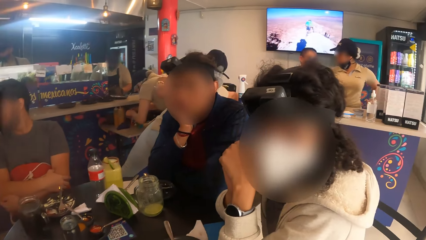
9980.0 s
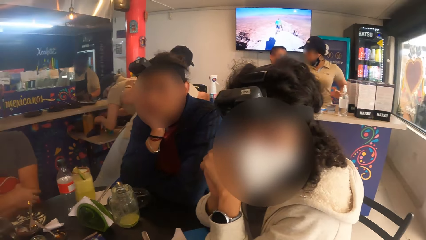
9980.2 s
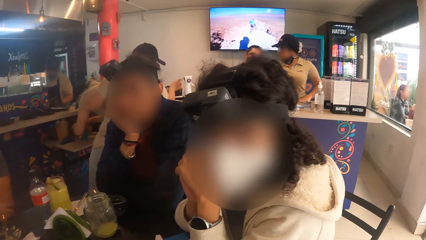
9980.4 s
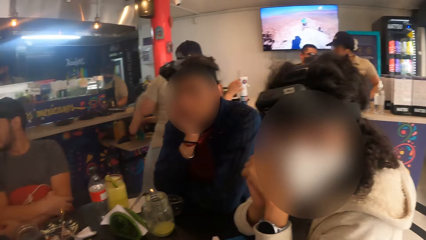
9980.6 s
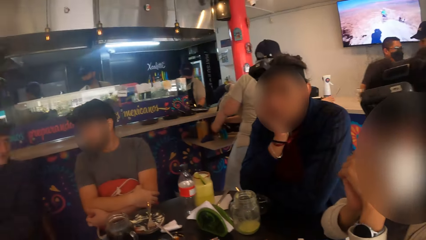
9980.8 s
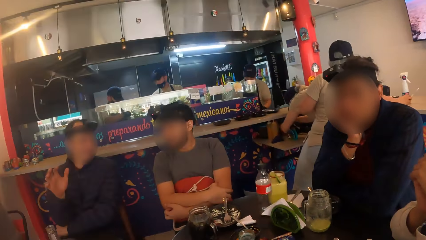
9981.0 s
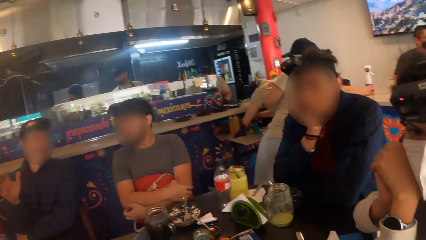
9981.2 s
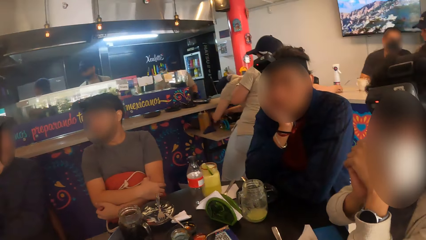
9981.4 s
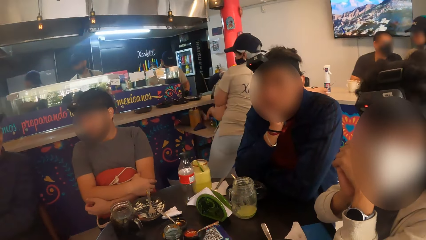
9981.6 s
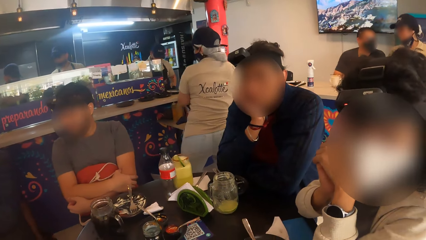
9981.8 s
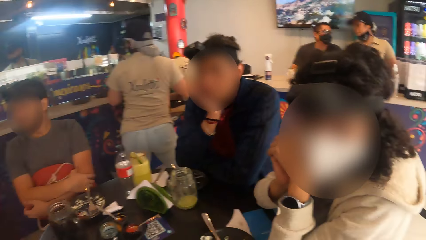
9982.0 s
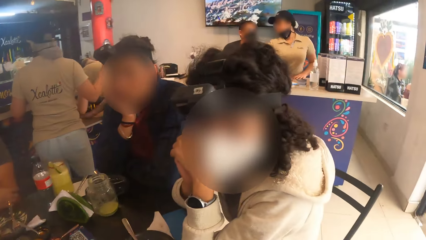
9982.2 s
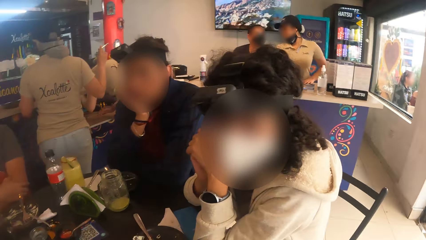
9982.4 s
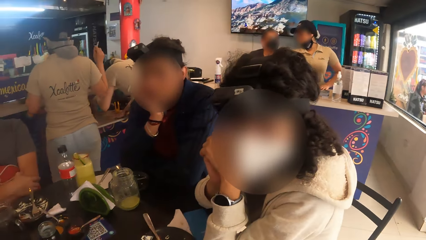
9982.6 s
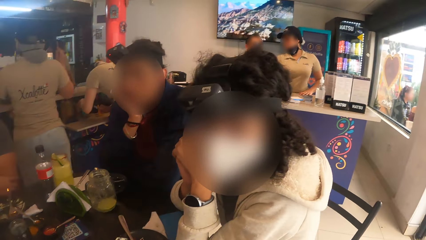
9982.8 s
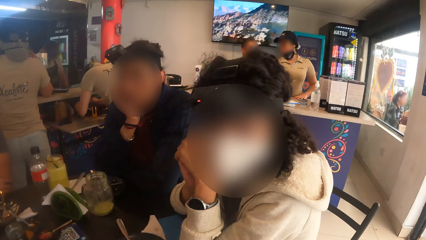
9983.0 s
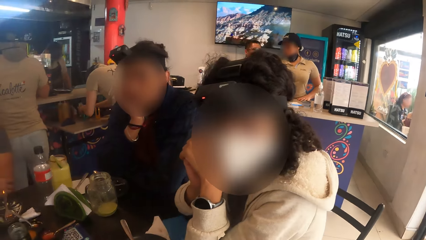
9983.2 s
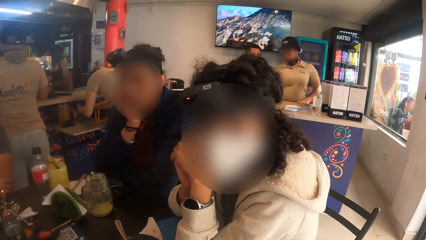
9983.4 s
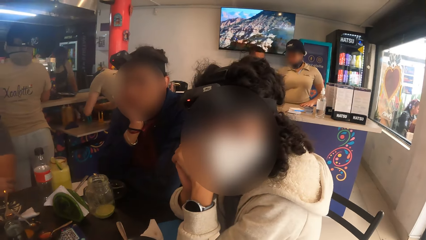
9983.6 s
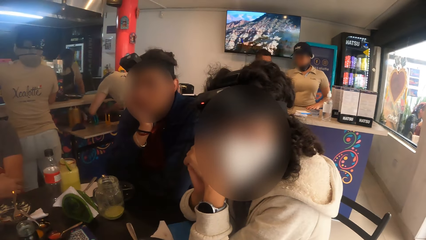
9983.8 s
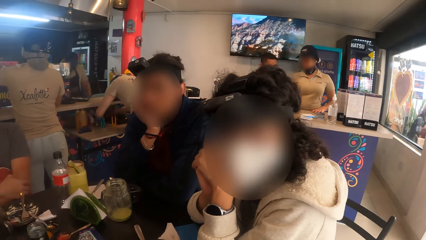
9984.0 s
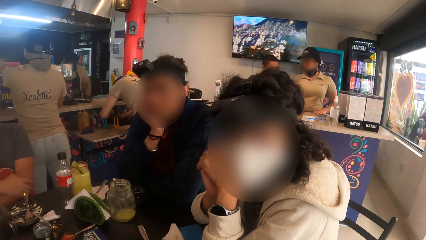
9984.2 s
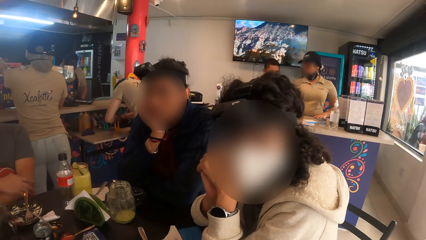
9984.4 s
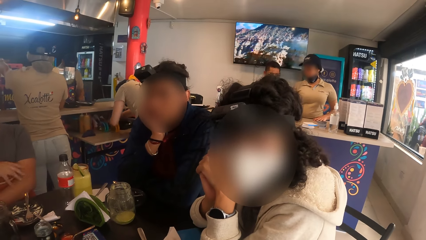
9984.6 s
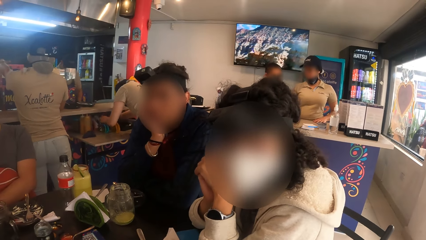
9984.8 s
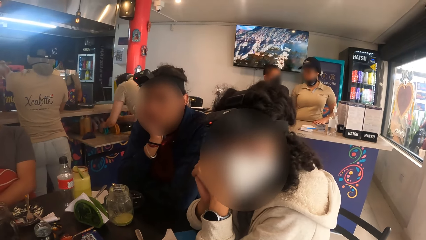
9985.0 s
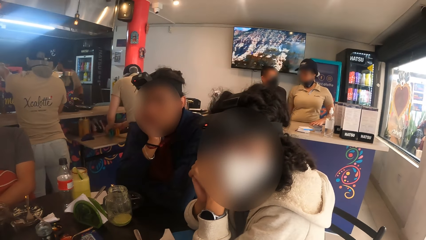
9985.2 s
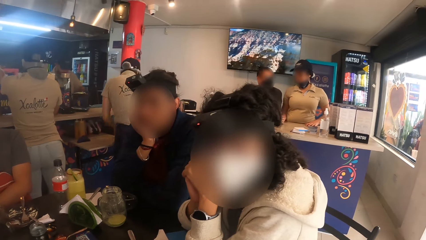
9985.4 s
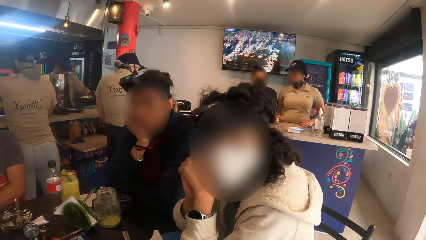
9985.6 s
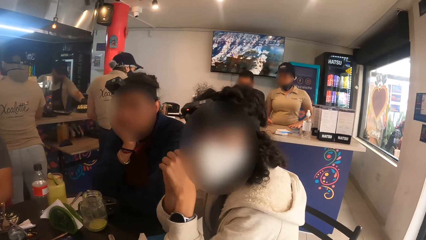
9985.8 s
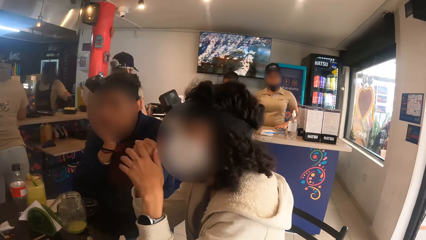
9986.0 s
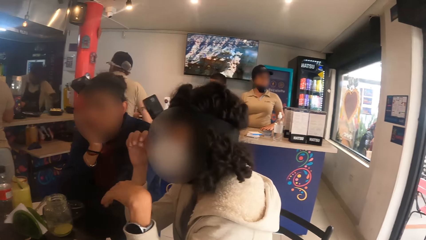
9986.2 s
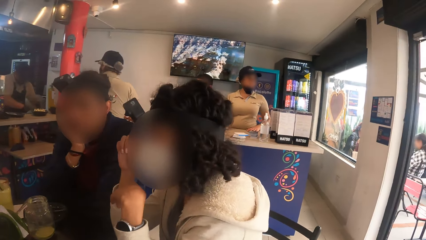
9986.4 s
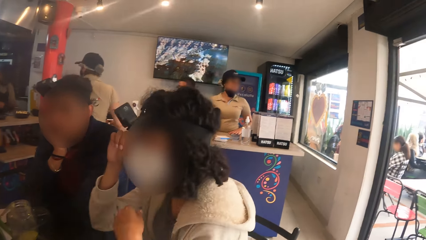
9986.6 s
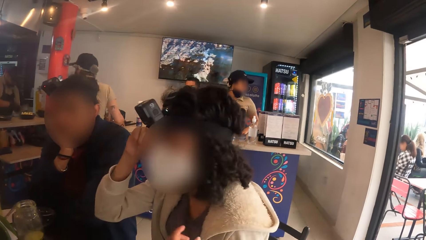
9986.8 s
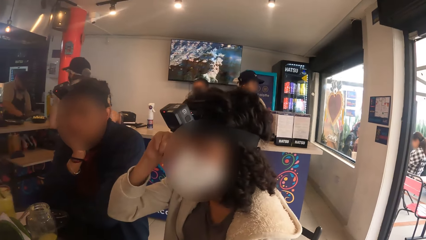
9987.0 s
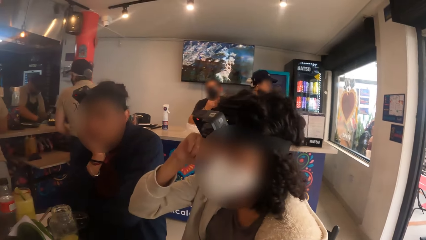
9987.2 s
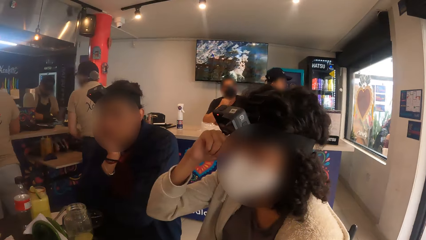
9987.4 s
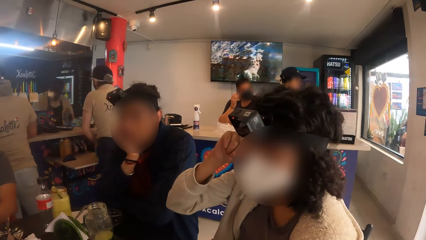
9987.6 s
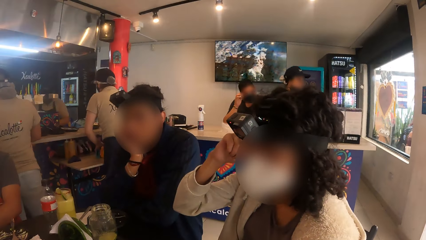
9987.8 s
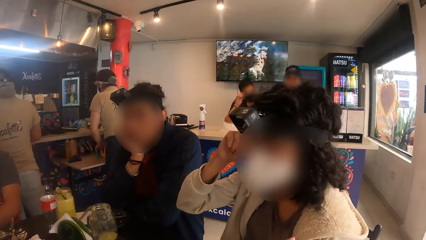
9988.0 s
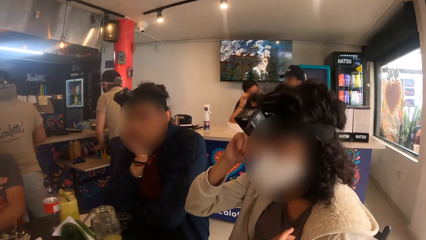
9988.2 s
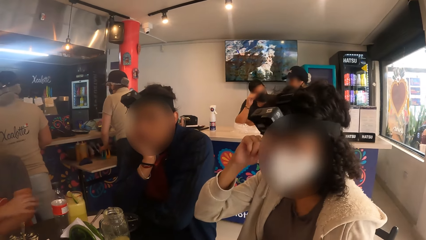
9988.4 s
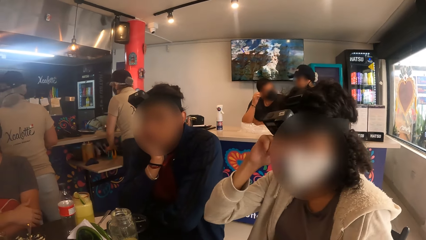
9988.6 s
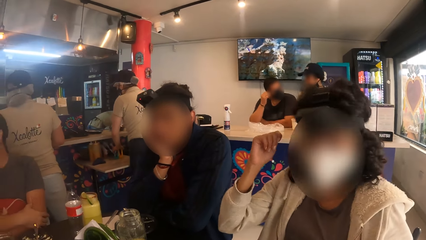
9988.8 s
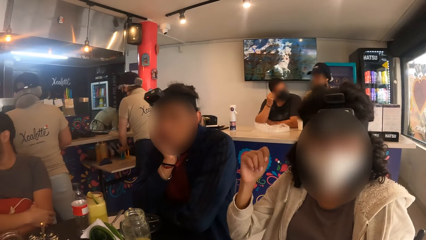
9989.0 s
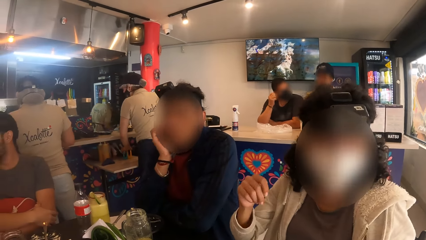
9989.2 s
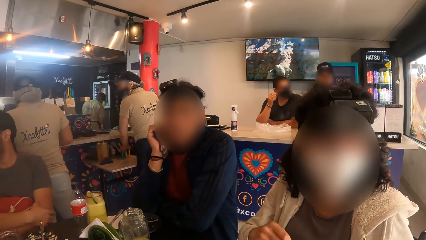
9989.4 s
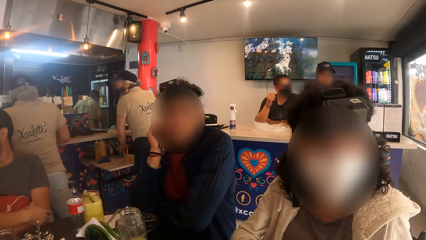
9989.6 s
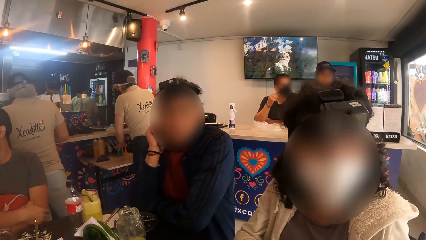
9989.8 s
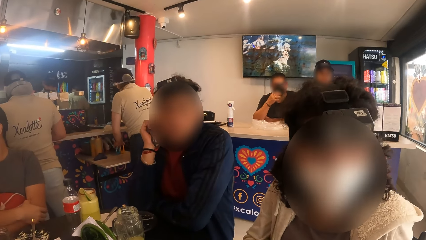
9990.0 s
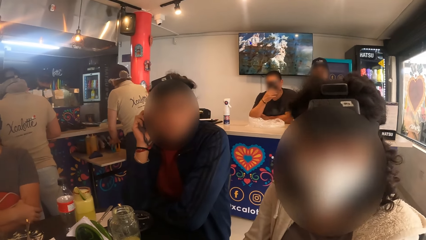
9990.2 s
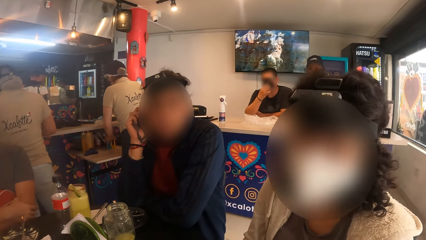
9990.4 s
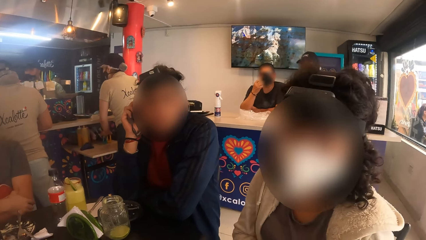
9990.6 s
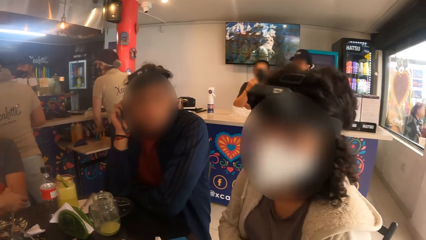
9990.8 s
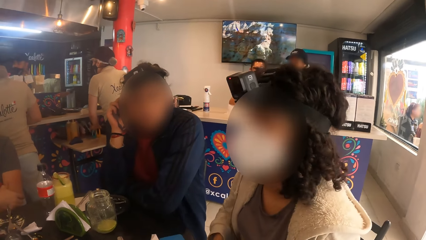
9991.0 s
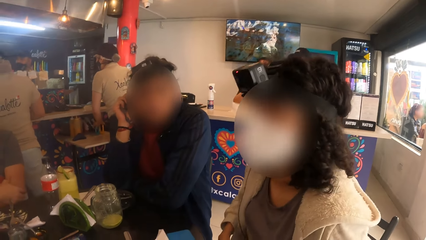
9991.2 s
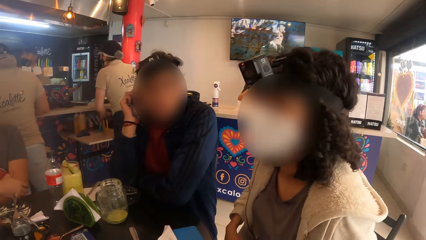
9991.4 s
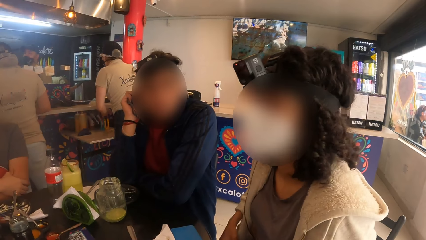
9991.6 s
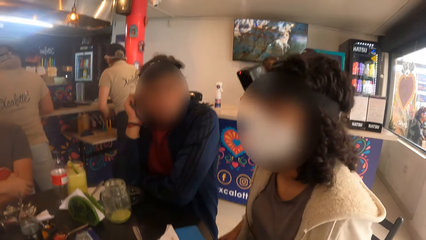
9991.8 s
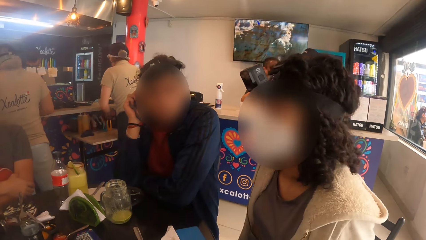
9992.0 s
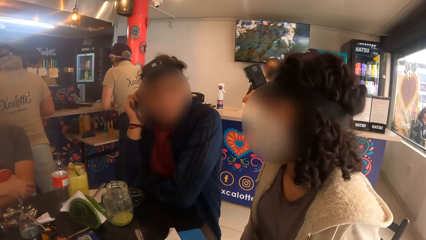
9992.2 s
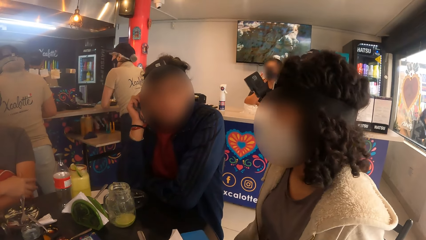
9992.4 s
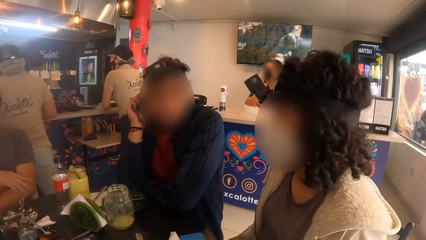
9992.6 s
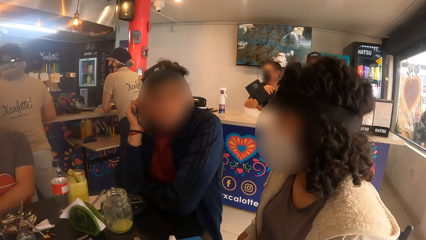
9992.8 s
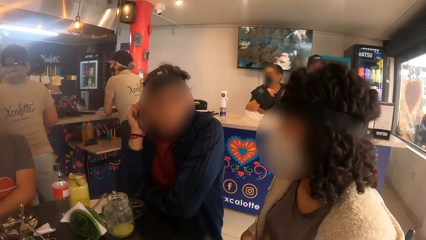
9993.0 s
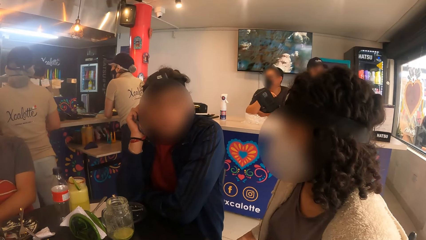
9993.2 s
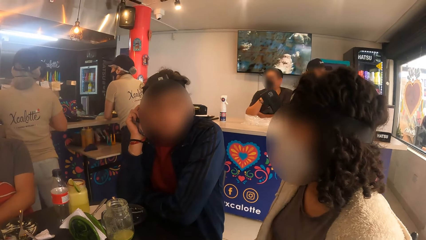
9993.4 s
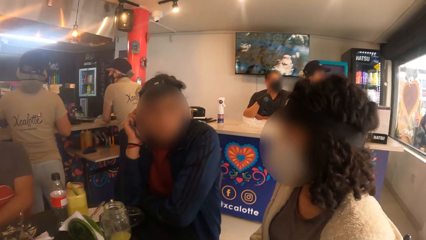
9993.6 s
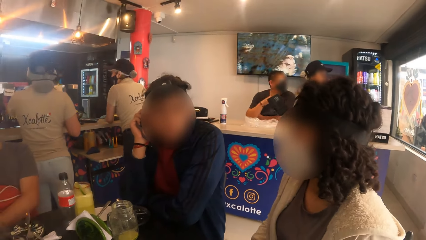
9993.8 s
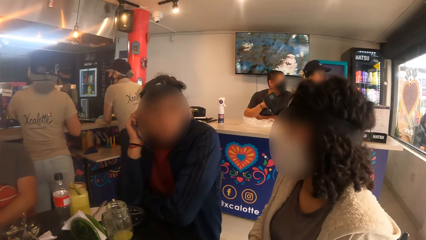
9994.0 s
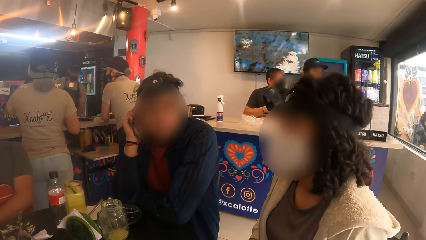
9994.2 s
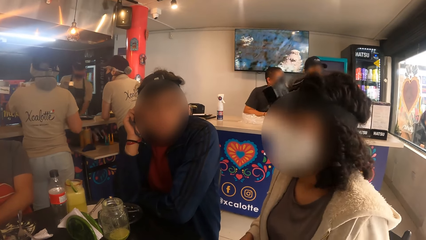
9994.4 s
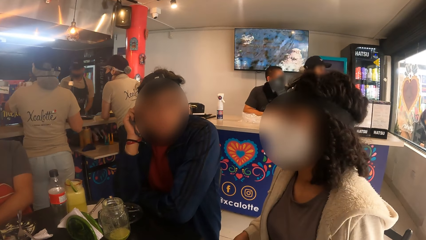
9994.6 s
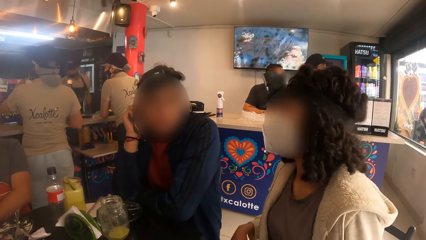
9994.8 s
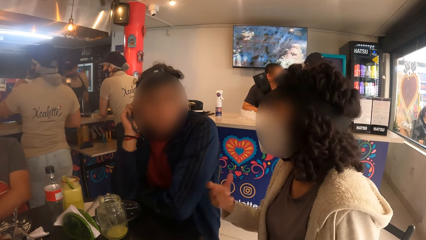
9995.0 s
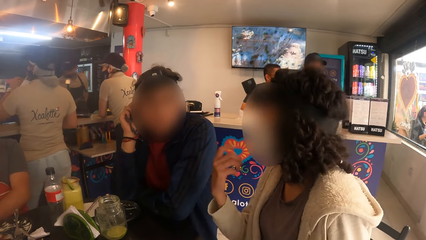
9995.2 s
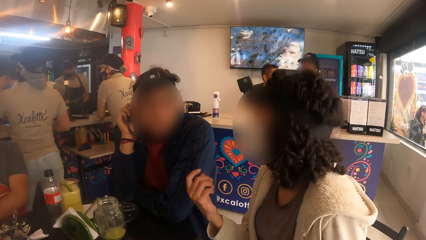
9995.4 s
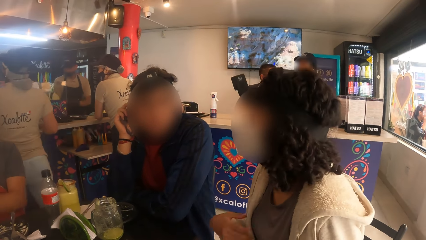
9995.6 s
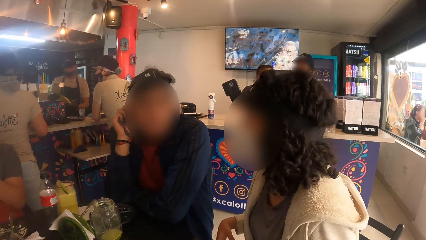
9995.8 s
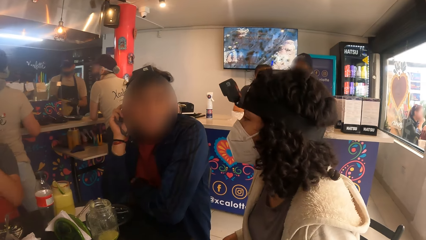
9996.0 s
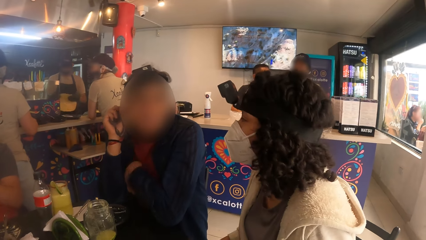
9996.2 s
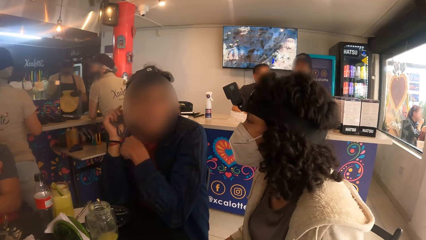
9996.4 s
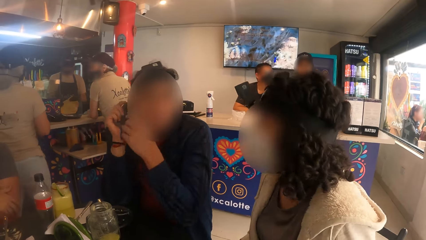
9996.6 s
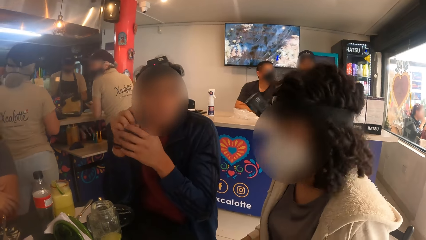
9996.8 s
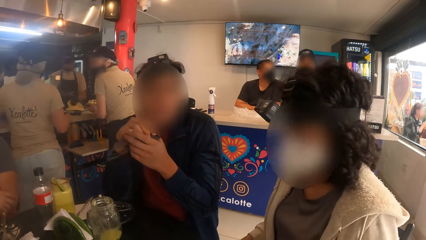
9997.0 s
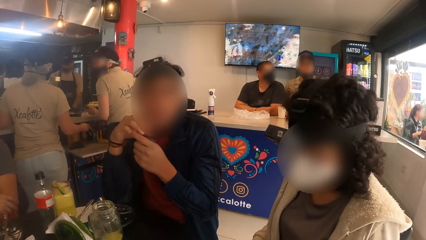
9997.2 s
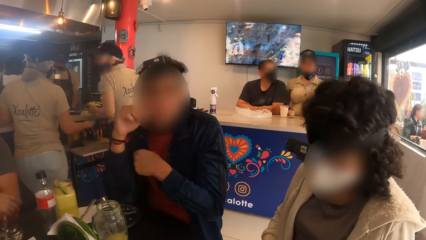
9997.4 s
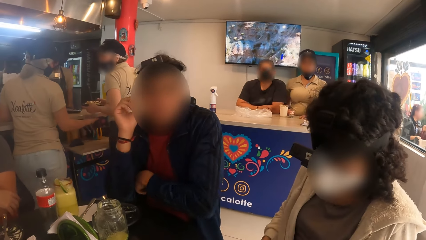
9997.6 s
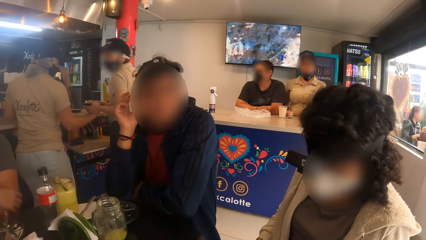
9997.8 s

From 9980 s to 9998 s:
A person arranges the items on the shelf. Another person looks at the camera wearer.
